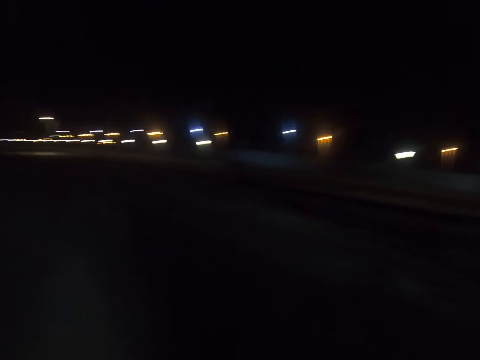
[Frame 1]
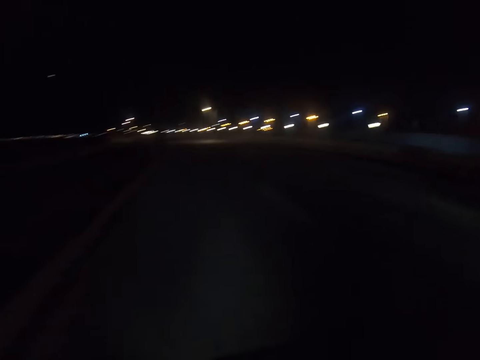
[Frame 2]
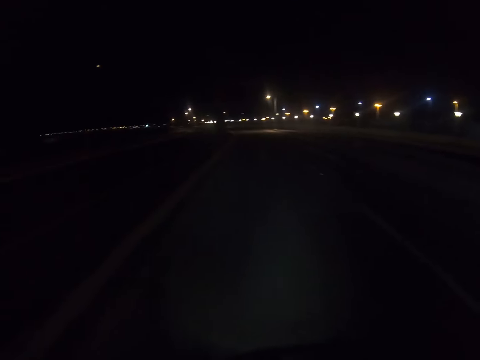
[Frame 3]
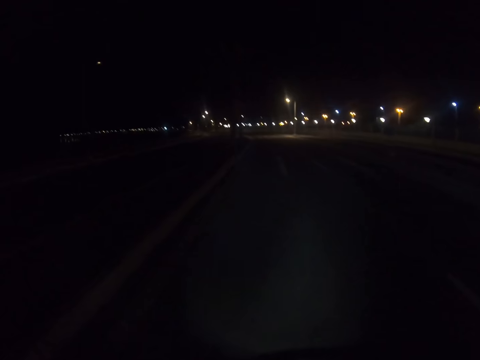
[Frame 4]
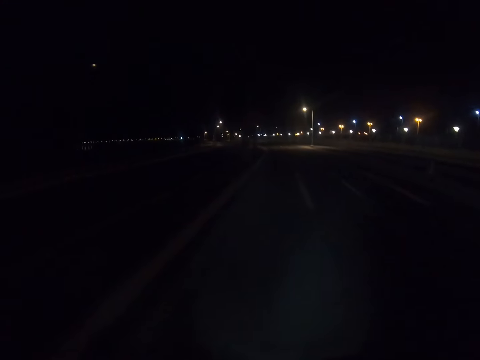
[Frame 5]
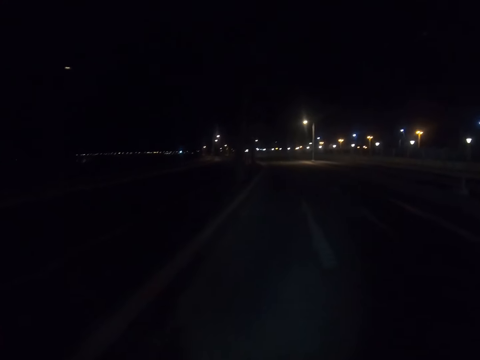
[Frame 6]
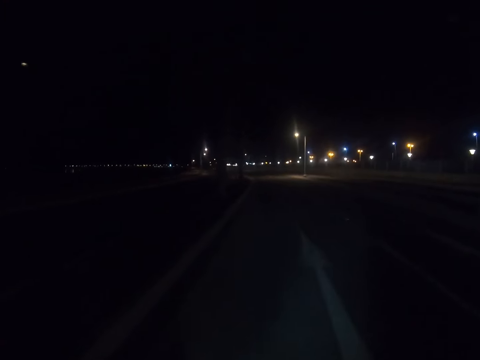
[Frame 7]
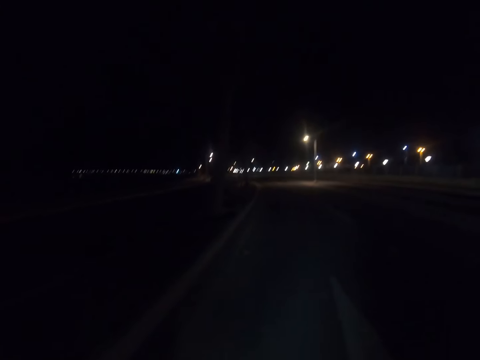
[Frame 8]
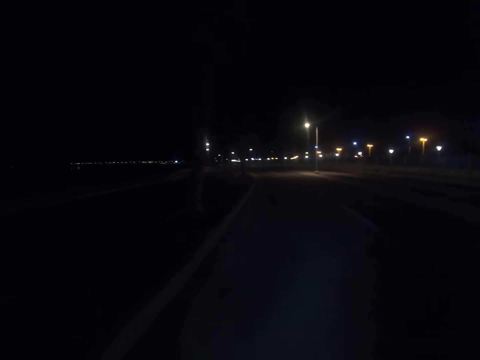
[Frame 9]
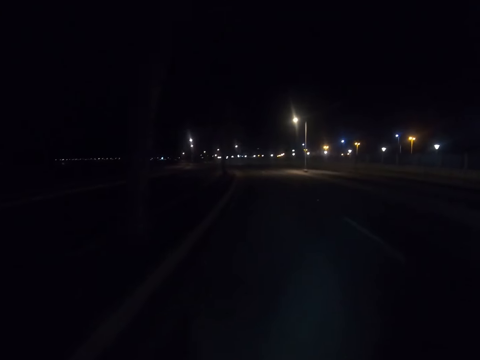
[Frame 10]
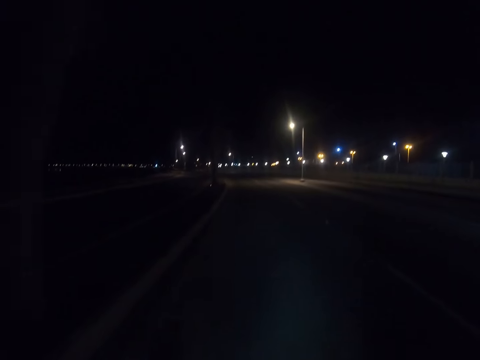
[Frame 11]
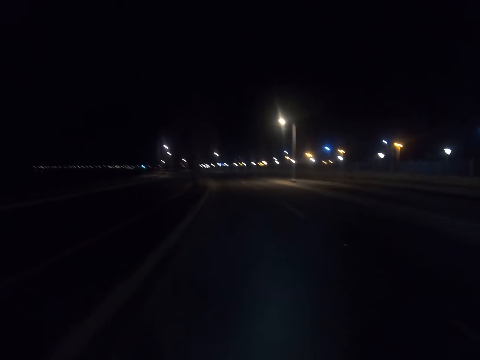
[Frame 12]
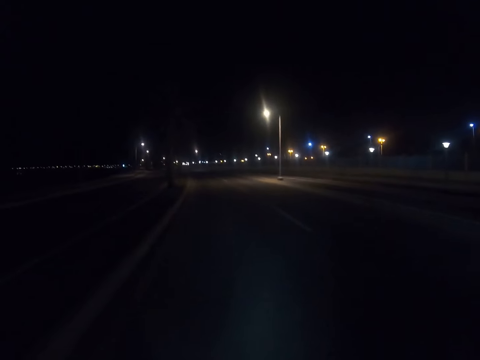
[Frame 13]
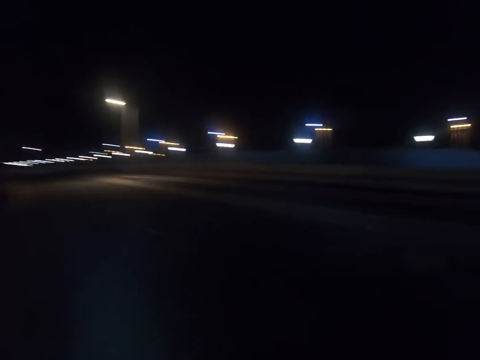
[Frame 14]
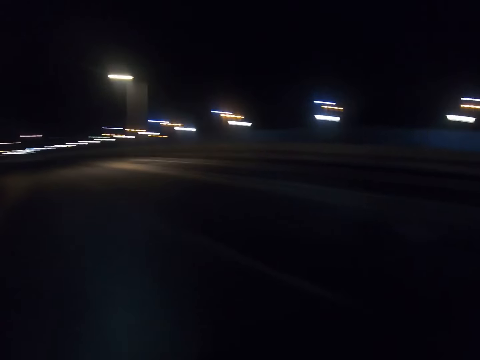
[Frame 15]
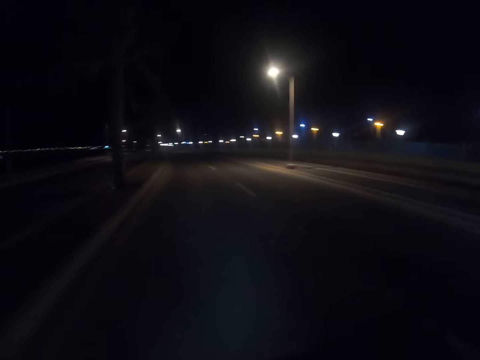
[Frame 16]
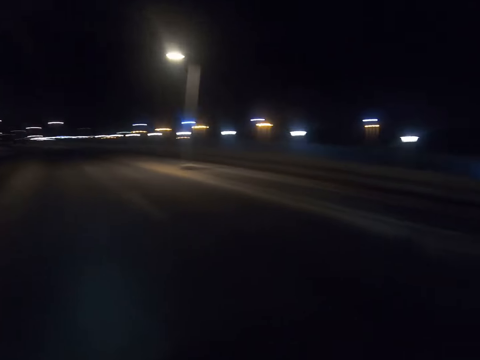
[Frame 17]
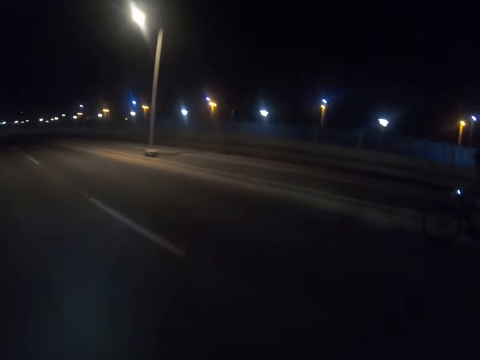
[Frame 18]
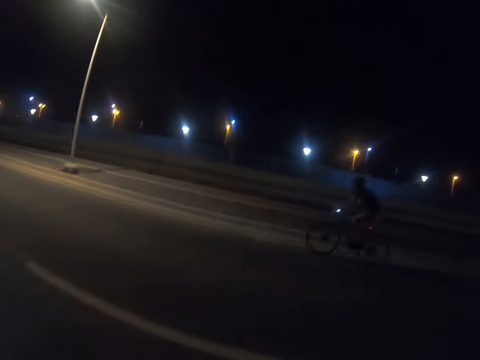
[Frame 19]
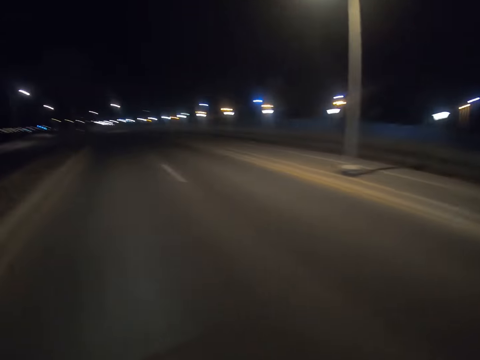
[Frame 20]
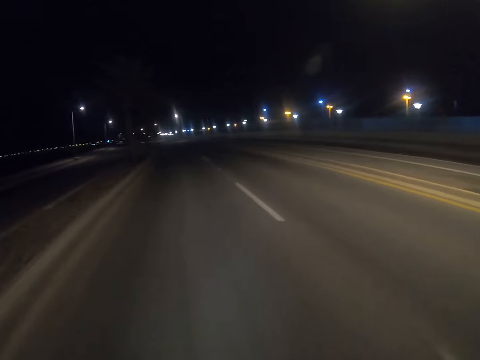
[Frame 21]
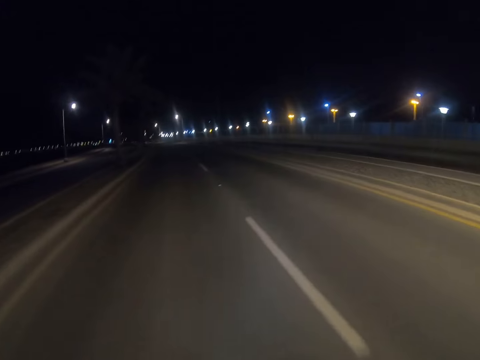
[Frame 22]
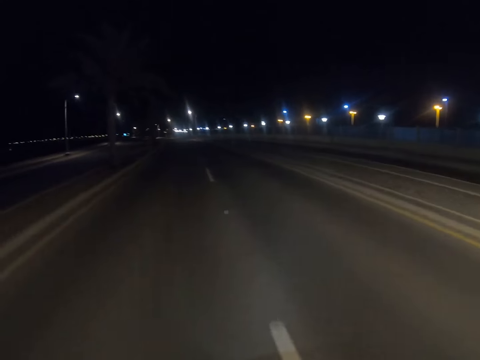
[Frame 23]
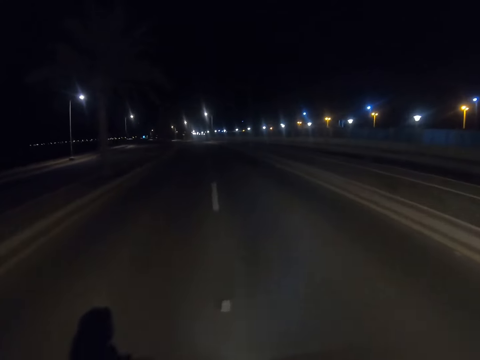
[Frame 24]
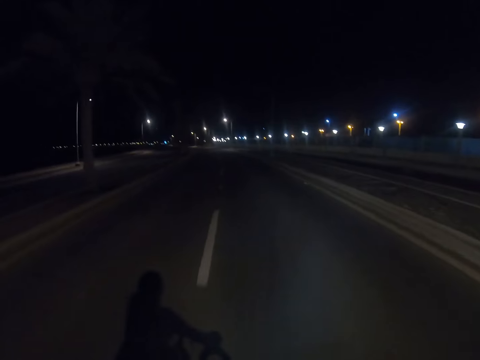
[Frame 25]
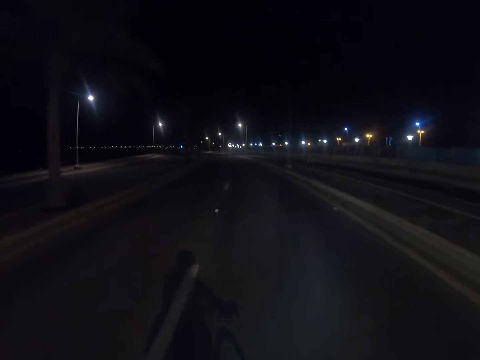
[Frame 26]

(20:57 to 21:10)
The camera wearer cycles a bike on the road. They look around the road.

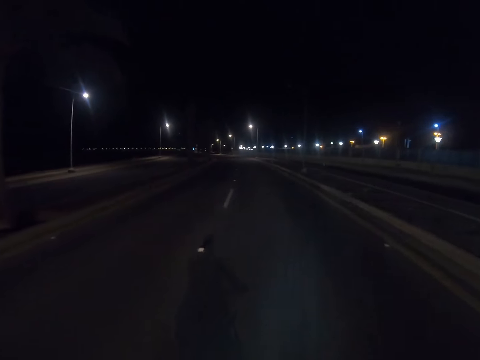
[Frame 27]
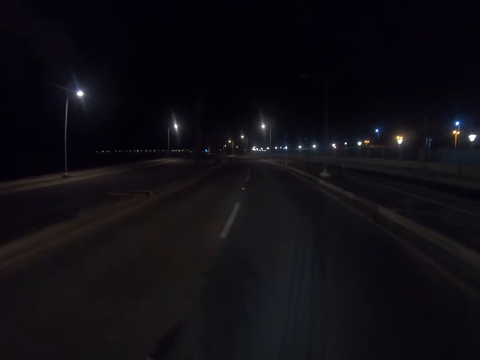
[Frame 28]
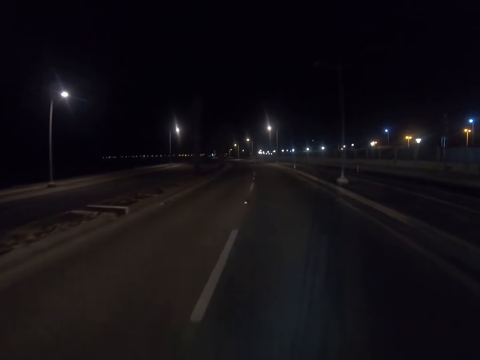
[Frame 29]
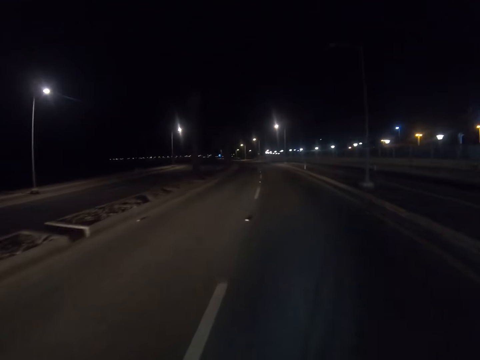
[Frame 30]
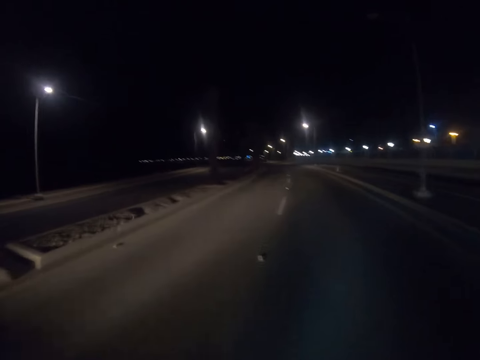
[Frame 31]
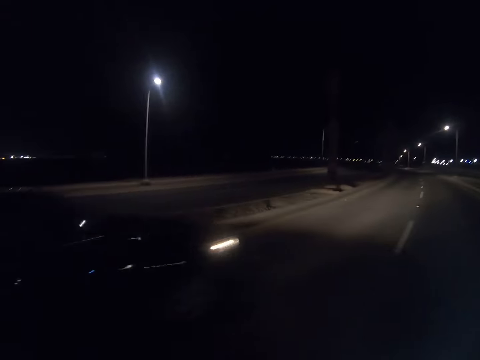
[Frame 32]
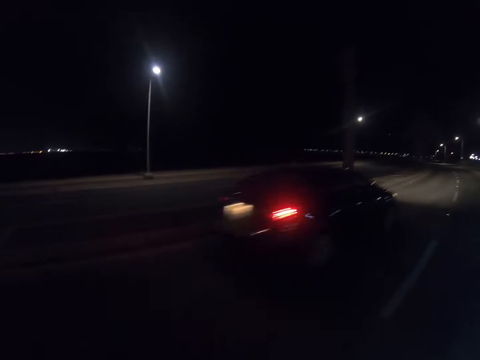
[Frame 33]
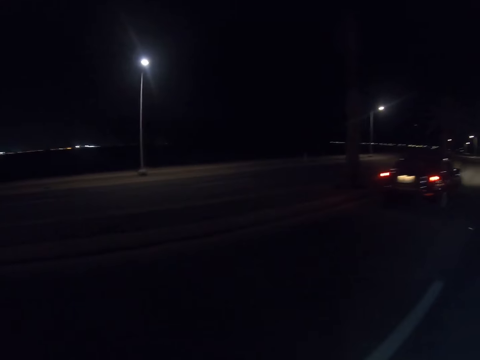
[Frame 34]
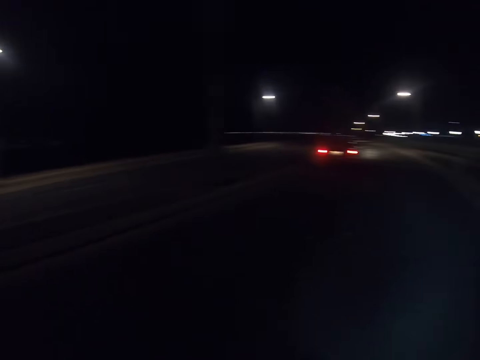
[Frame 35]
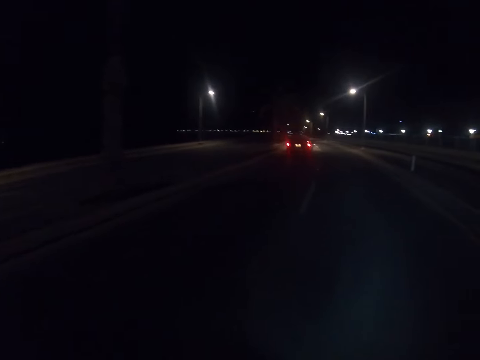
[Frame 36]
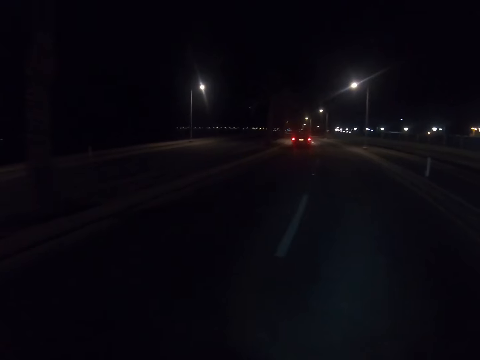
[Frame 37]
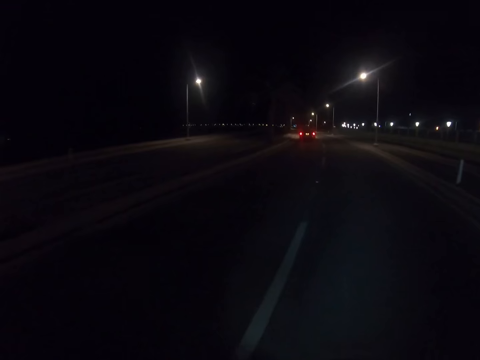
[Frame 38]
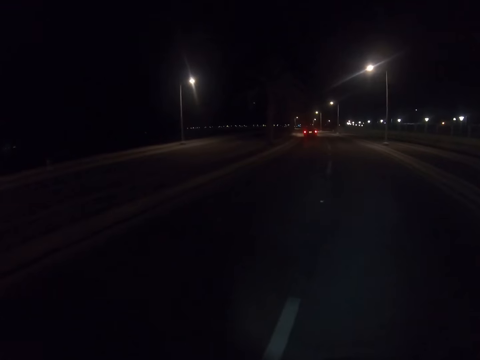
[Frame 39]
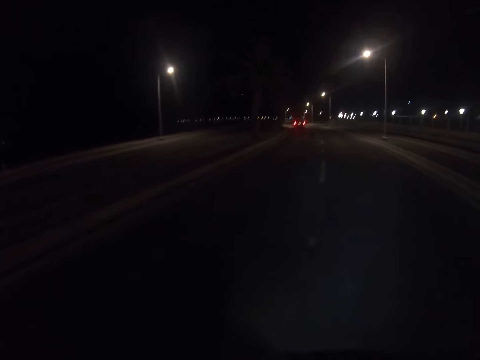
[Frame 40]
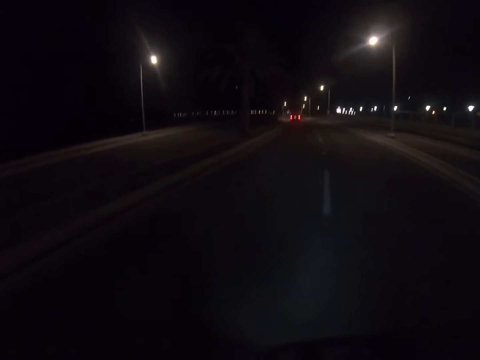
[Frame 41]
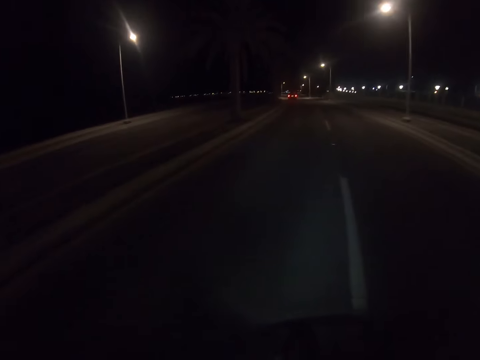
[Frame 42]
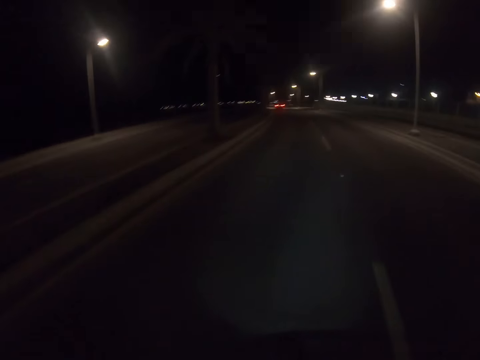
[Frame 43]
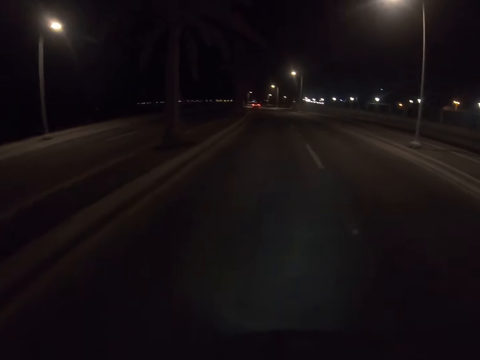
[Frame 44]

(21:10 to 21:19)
The camera wearer cycles a bike on the road.

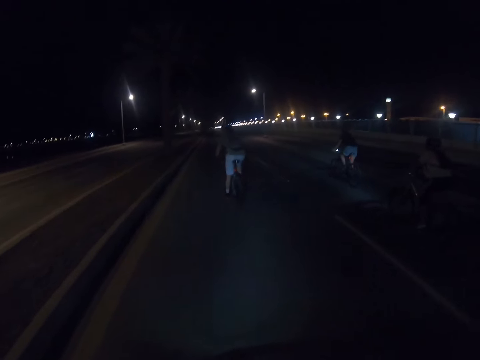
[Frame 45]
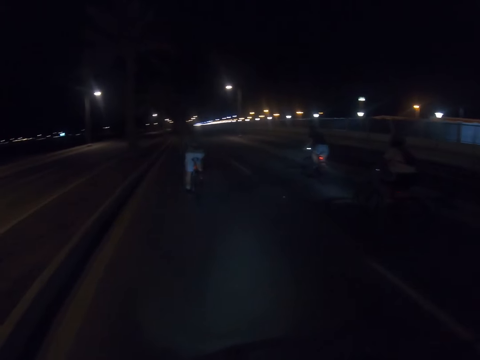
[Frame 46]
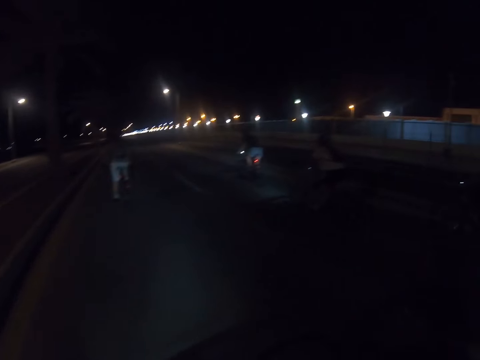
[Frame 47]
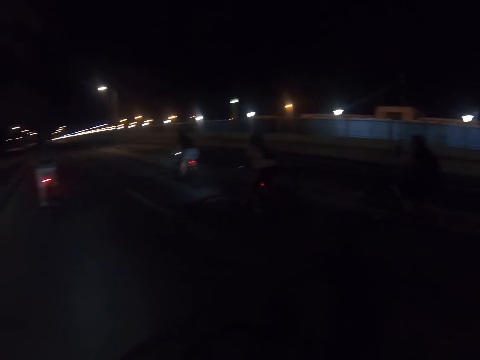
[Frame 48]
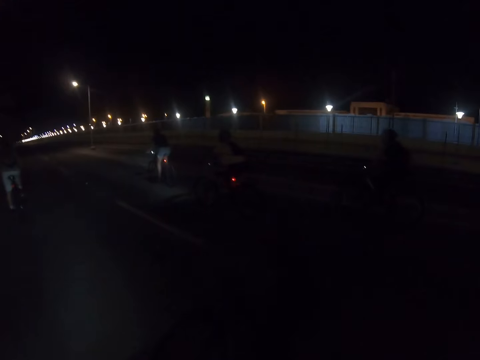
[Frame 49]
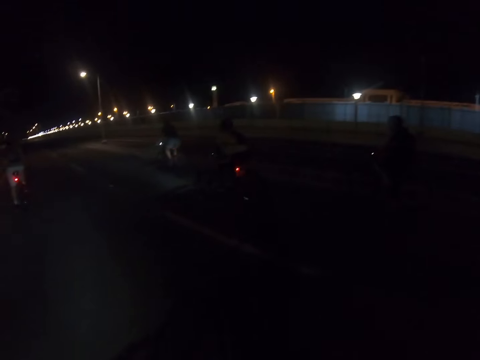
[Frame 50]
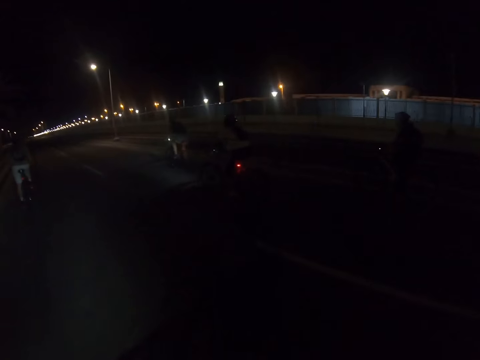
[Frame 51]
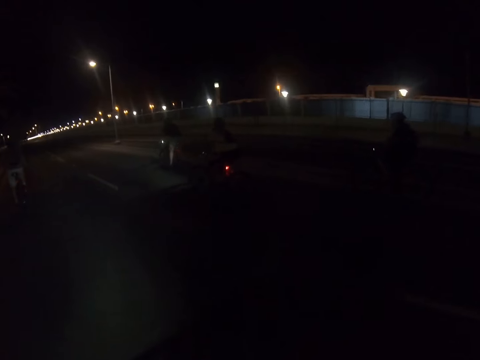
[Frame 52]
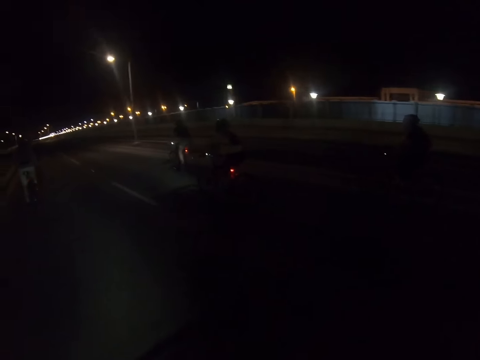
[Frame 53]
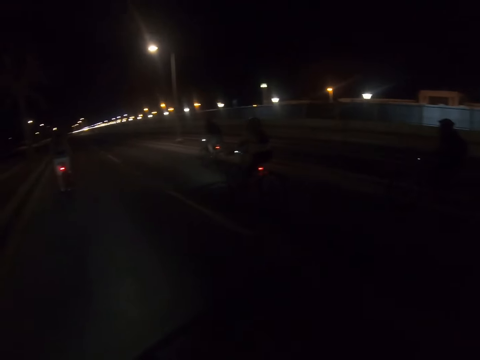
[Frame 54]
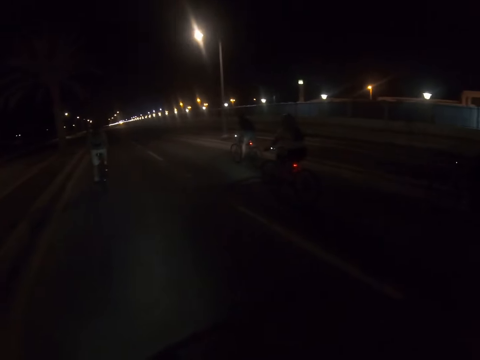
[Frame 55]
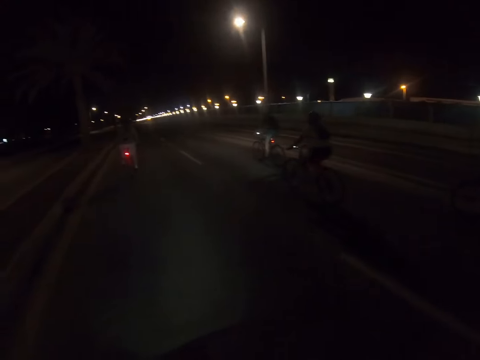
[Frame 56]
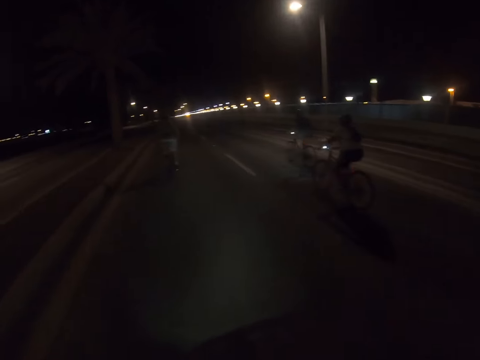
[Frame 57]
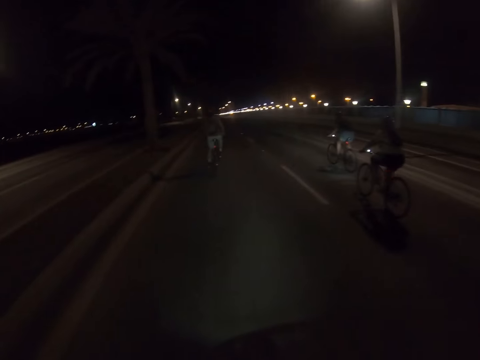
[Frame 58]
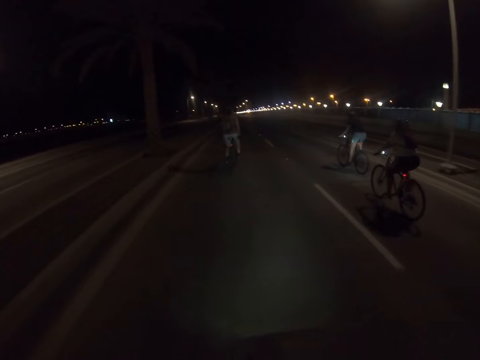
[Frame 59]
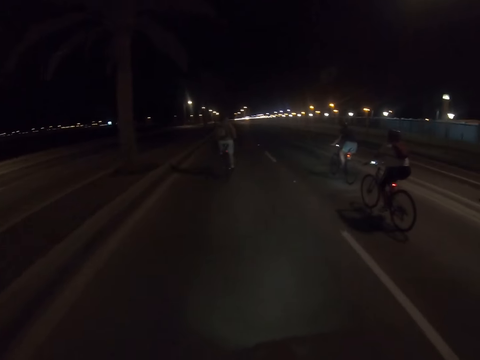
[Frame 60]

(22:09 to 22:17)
A man cycles a bike on the road.
